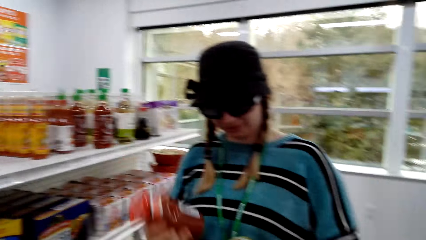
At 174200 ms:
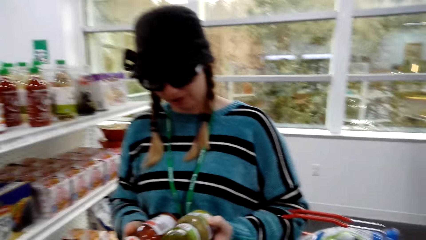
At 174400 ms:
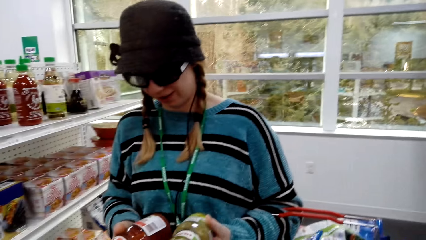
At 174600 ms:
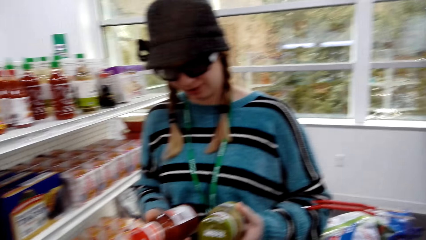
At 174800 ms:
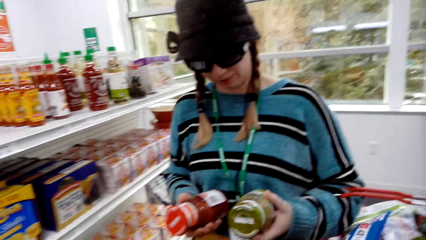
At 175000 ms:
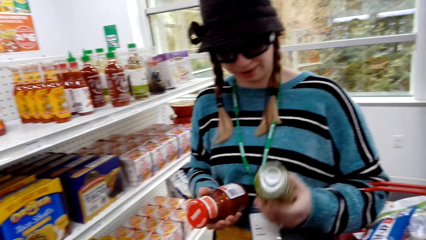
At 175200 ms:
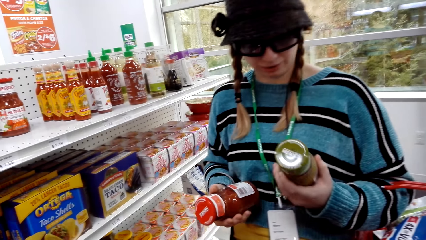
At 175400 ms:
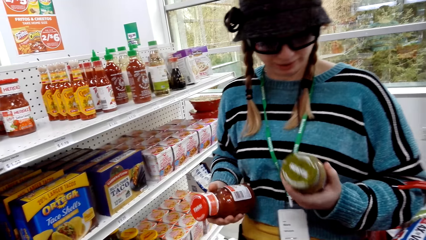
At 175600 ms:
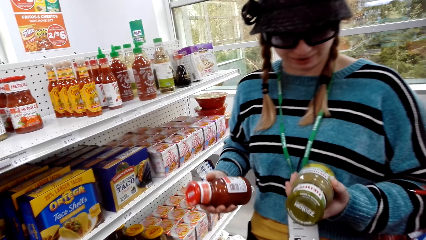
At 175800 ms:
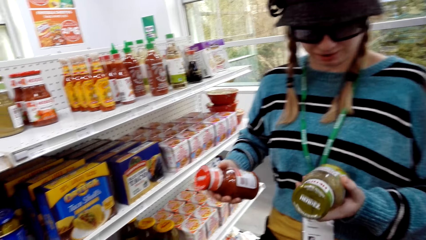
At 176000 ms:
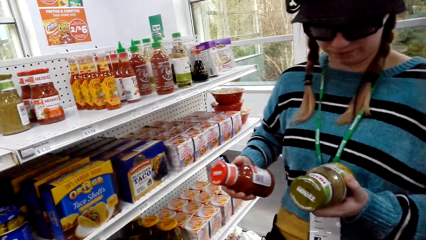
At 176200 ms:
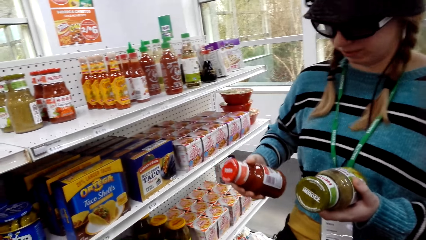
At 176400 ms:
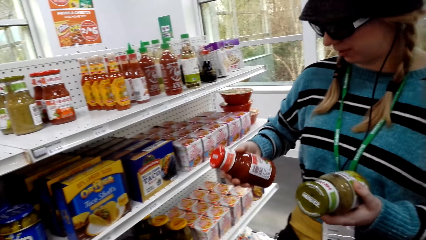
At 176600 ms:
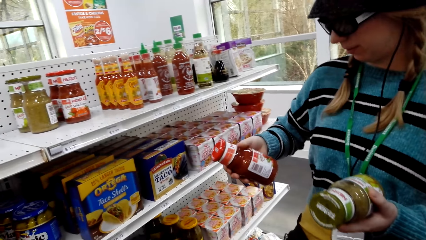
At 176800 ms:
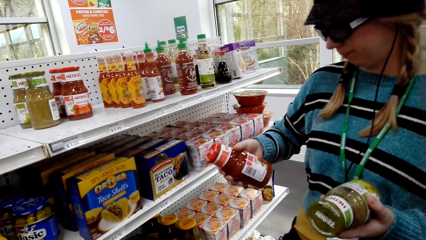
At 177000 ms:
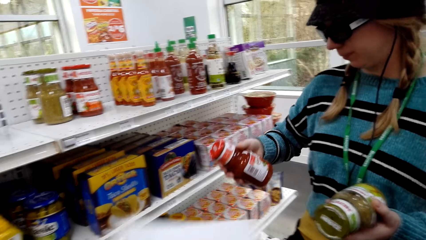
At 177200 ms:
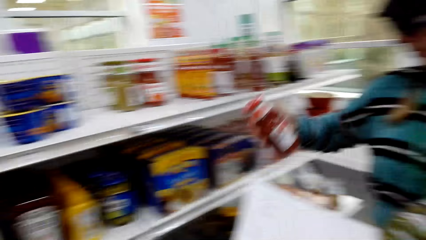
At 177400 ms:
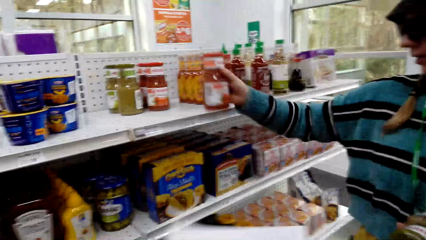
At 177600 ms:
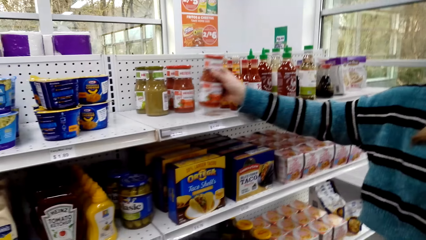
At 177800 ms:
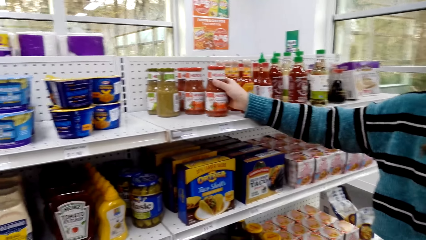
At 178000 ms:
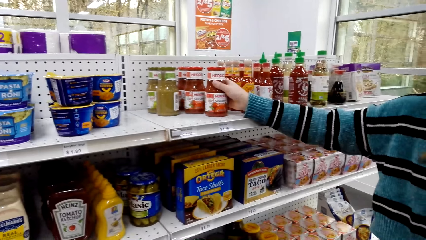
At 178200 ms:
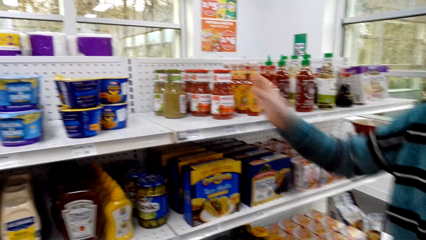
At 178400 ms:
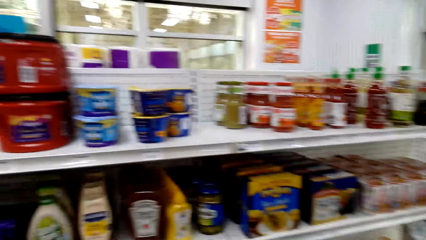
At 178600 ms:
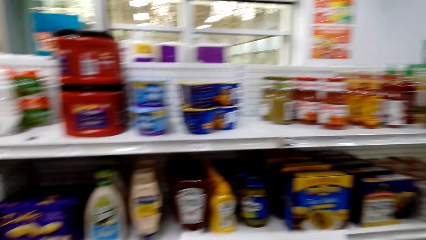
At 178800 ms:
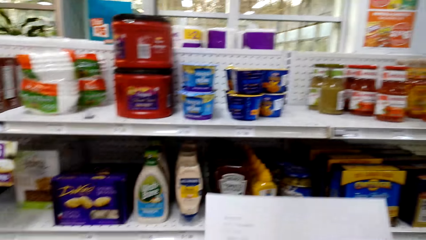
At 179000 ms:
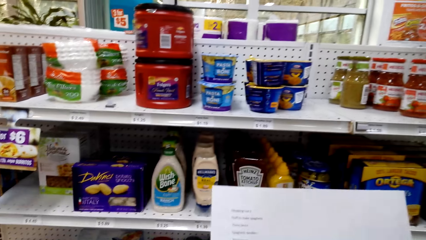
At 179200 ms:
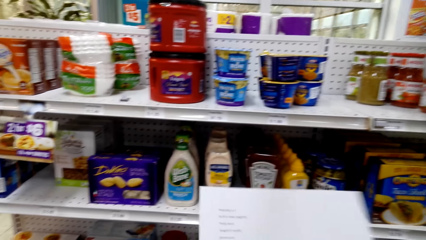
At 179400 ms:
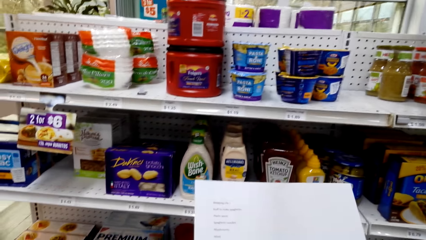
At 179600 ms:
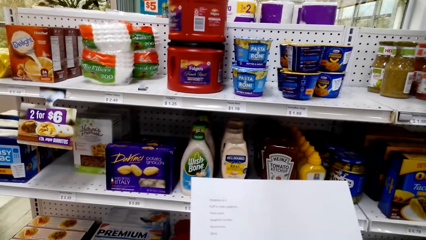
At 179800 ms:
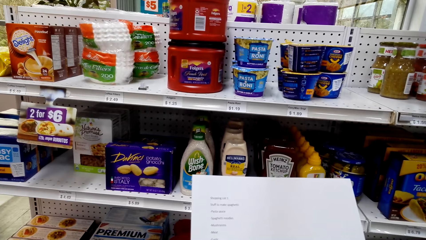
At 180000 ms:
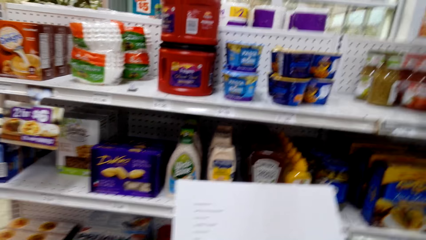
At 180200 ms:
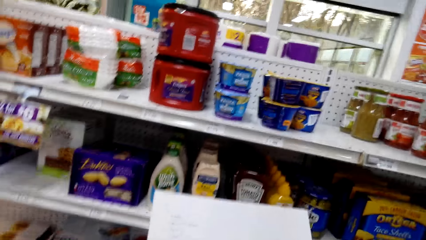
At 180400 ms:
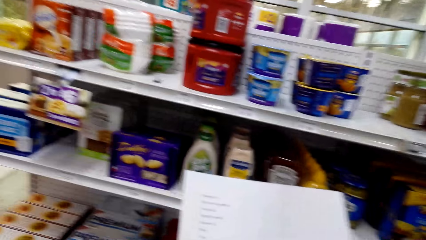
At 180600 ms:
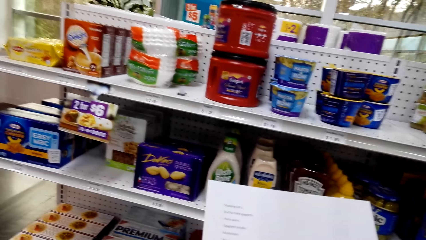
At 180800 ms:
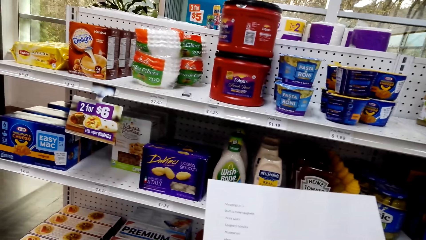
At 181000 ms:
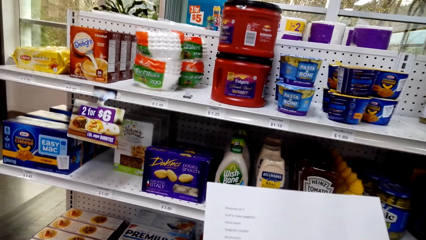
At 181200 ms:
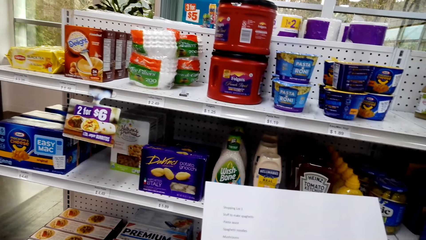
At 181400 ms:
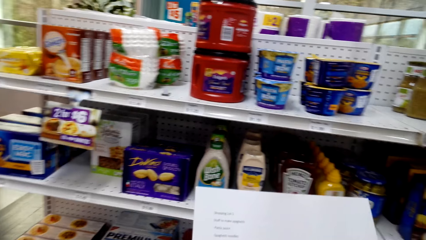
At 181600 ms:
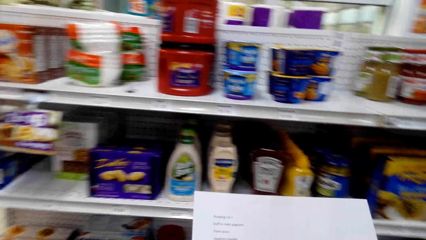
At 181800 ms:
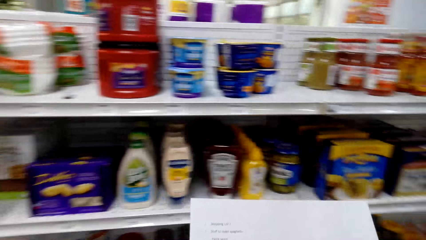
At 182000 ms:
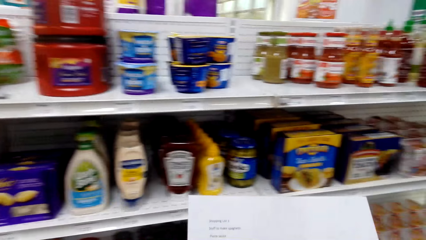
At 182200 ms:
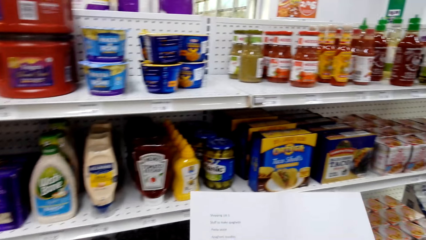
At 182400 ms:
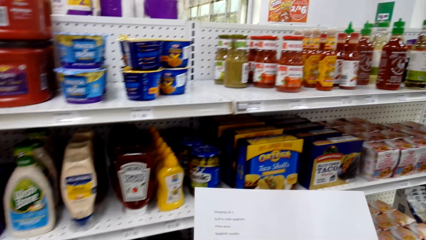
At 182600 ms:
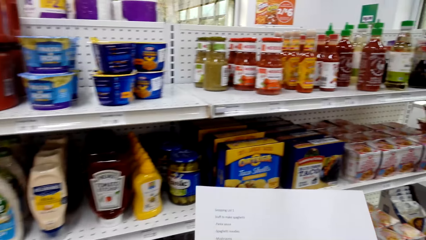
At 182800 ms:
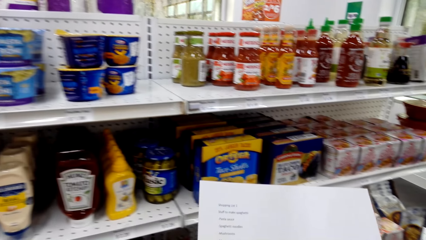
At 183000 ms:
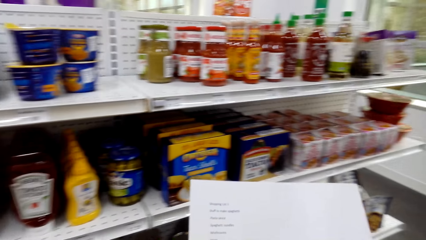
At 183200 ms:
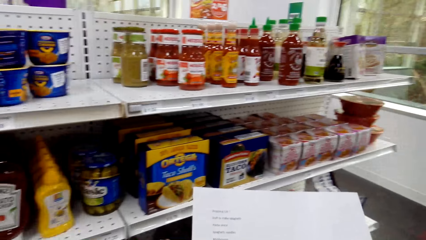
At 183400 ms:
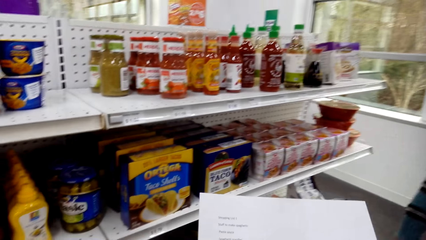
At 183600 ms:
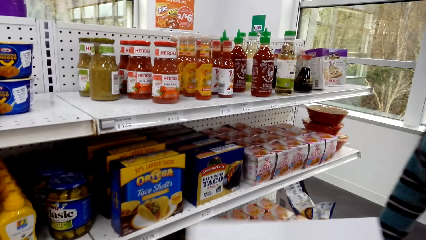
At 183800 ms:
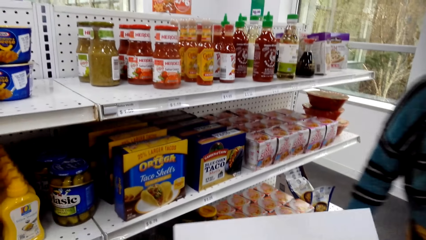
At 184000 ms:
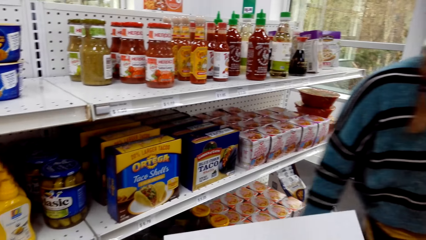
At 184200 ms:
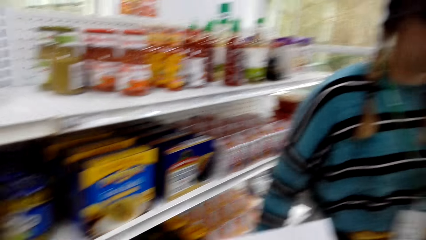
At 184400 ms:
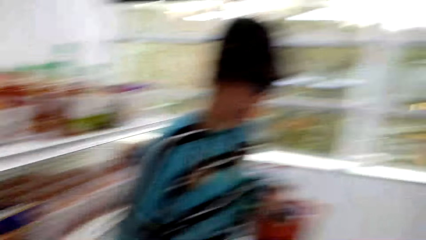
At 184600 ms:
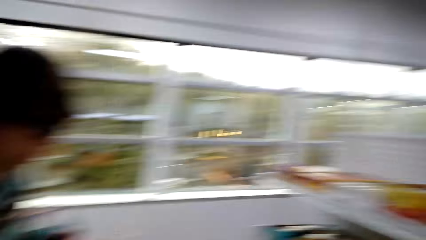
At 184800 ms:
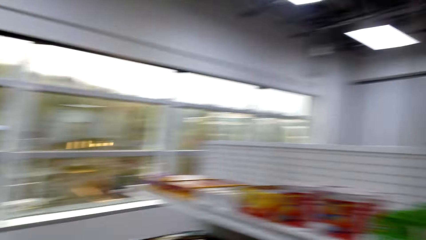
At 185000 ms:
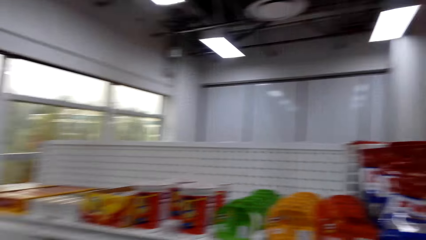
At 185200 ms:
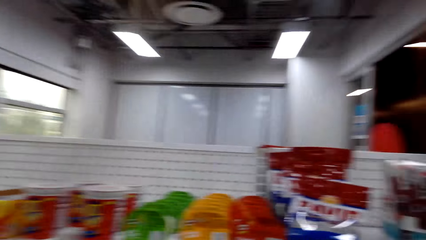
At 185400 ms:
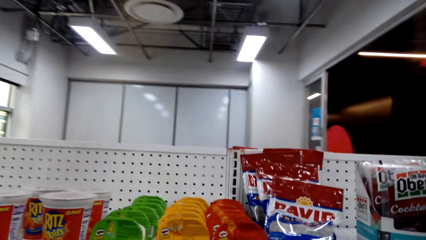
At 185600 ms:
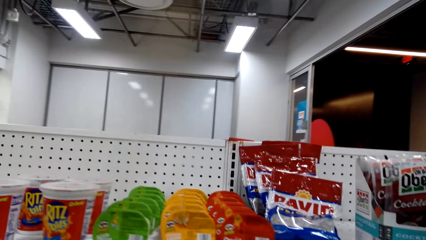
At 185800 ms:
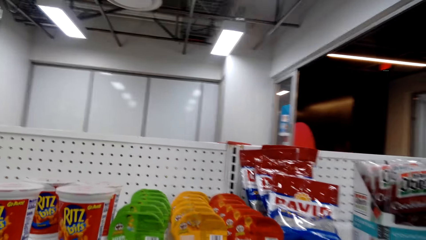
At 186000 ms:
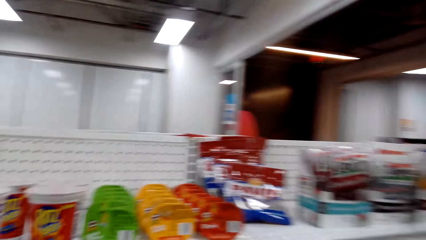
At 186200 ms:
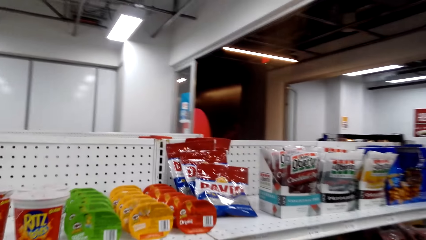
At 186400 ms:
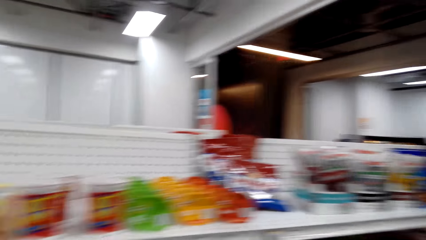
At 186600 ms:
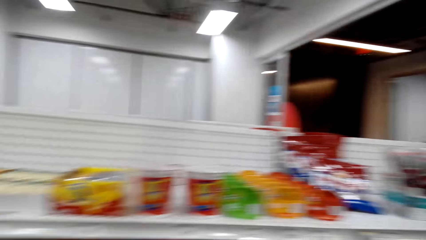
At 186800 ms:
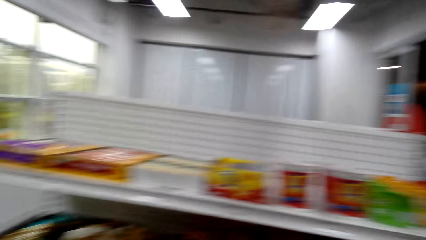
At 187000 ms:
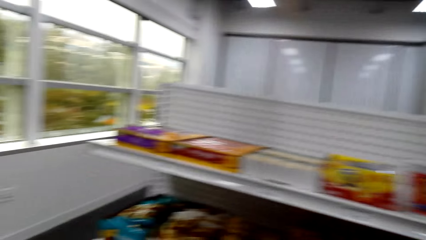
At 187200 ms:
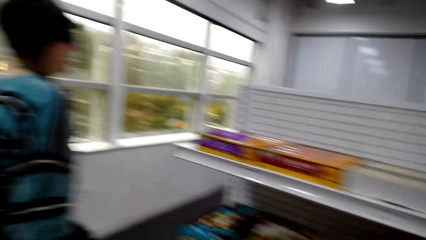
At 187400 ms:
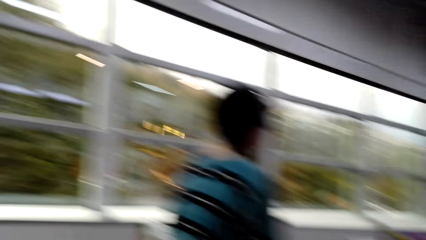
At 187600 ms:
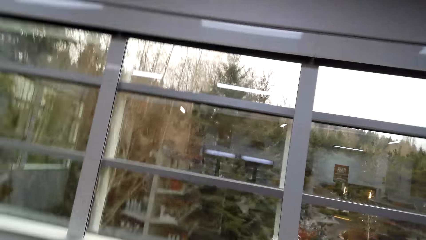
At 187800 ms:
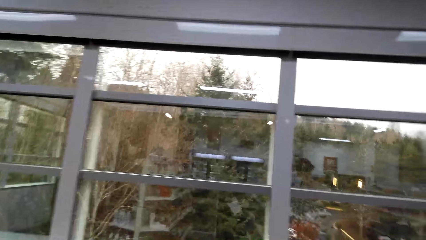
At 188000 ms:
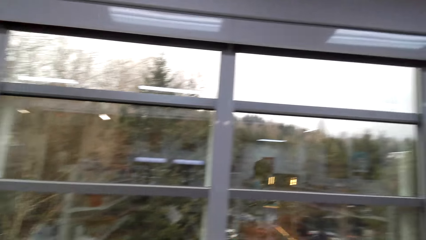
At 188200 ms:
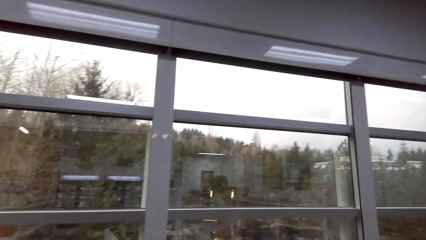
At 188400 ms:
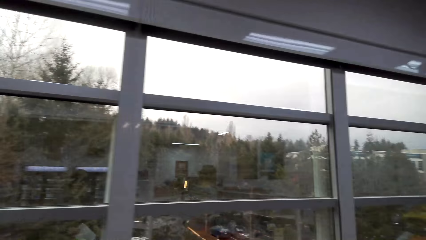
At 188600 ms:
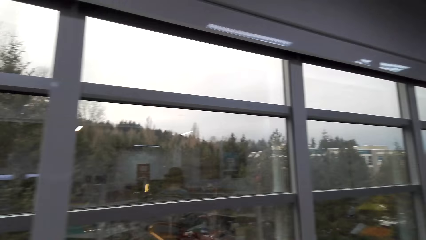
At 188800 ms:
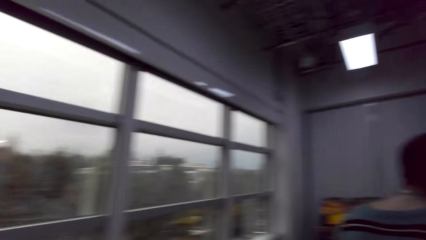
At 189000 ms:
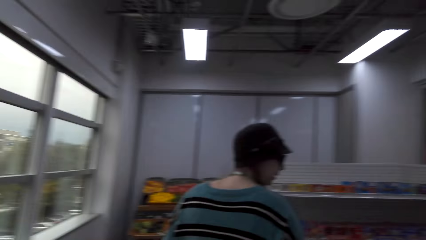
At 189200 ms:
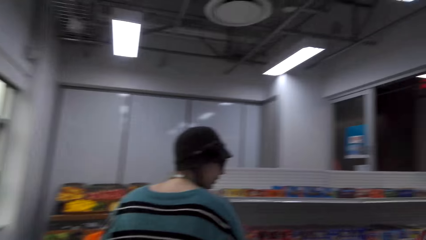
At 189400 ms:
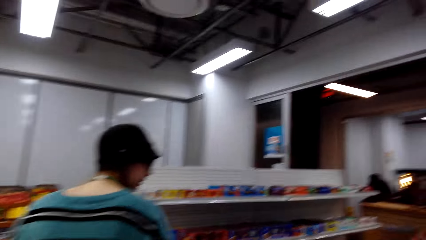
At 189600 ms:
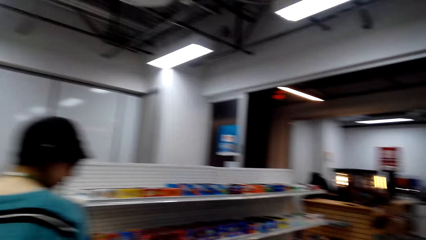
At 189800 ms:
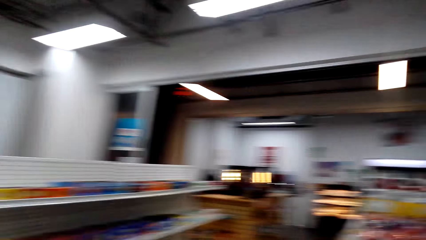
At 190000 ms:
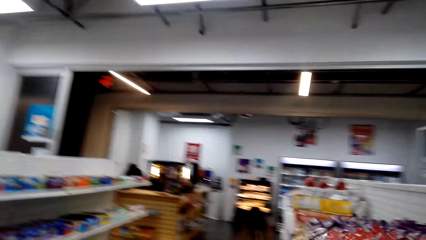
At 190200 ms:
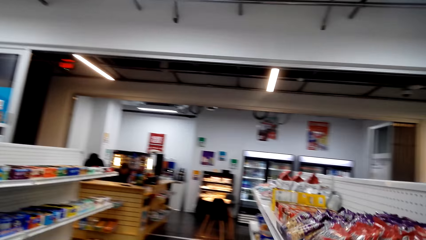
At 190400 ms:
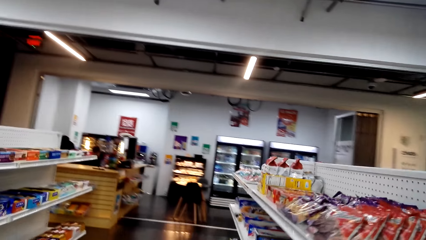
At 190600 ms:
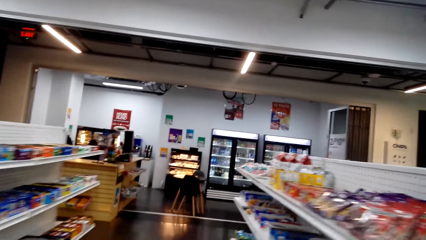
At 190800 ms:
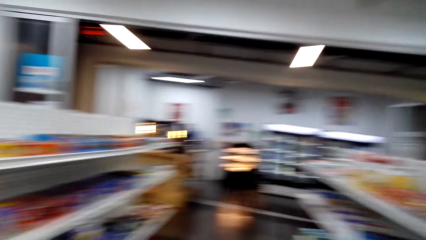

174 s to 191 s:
A woman compares the two items. The woman looks at the item. The woman puts the item on the shelf. The camera wearer reads the shopping list. They converse. They turn around. They walk around the supermarket. The woman walks in the supermarket.
